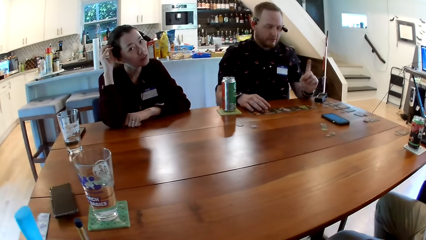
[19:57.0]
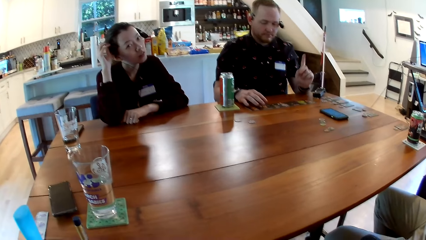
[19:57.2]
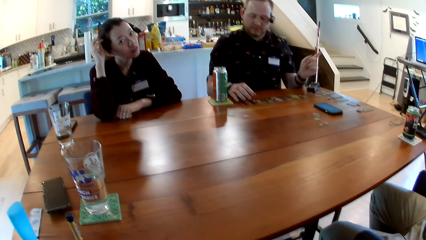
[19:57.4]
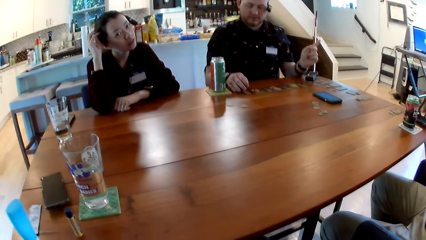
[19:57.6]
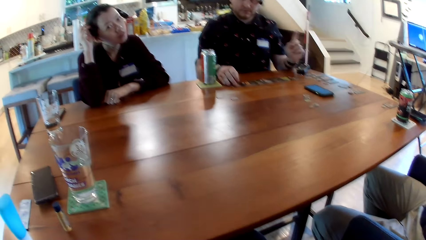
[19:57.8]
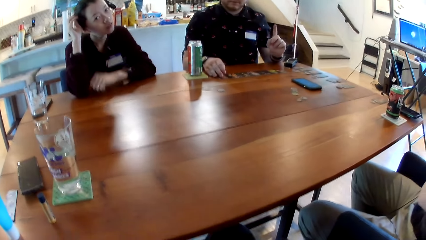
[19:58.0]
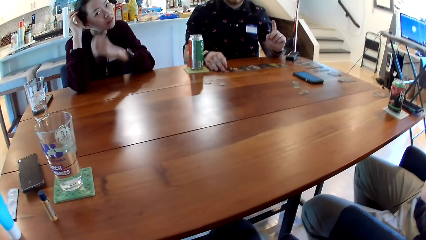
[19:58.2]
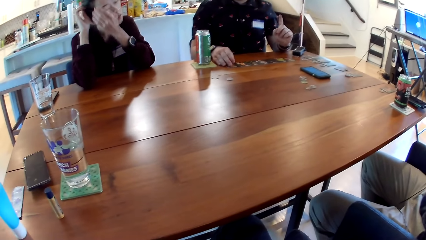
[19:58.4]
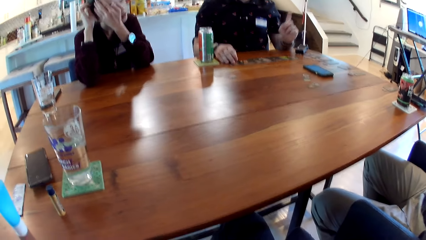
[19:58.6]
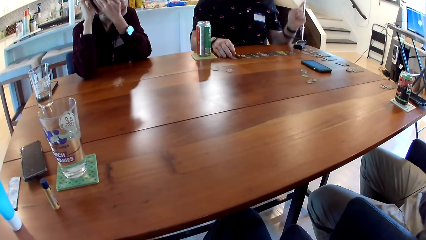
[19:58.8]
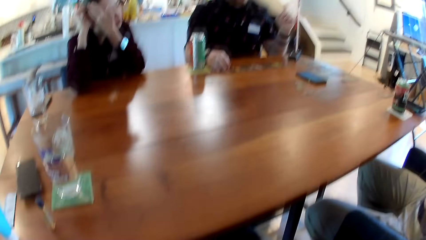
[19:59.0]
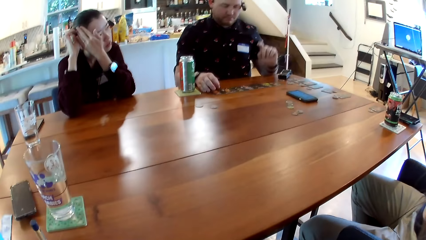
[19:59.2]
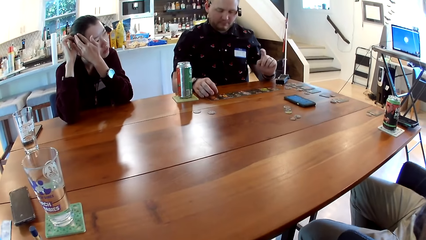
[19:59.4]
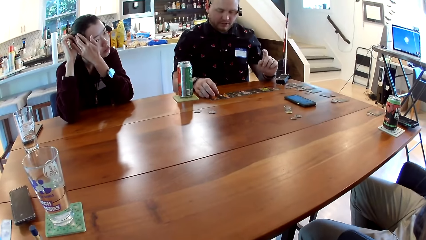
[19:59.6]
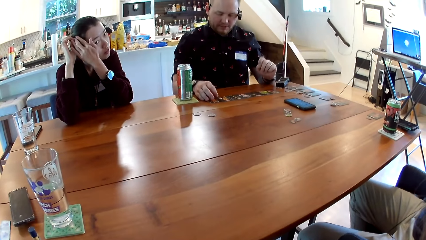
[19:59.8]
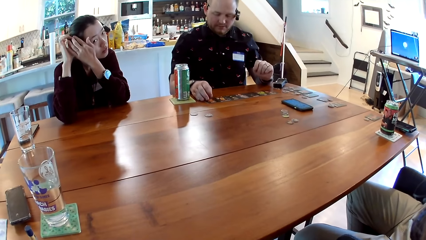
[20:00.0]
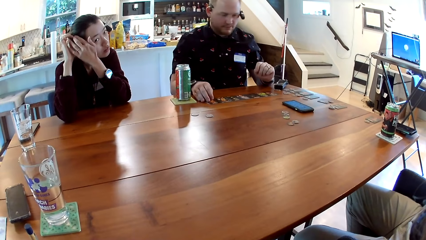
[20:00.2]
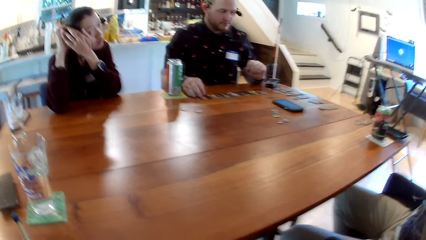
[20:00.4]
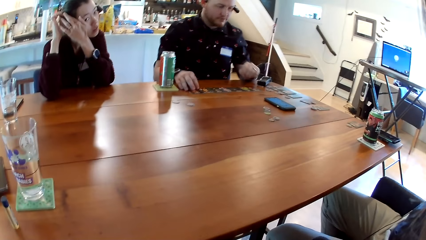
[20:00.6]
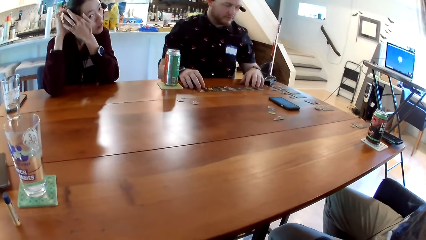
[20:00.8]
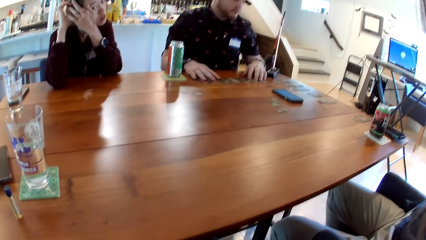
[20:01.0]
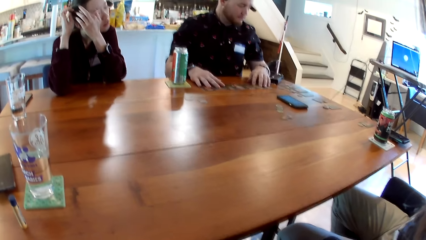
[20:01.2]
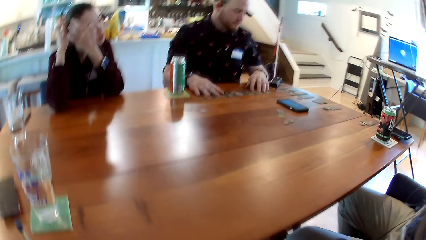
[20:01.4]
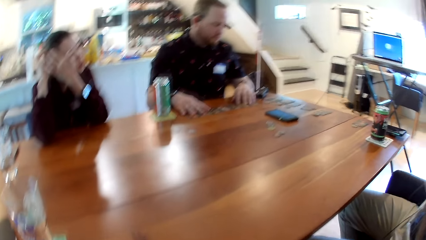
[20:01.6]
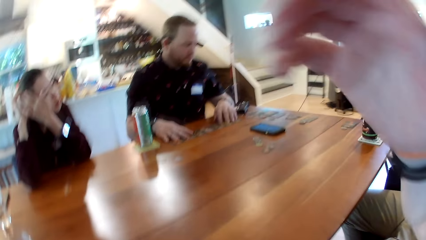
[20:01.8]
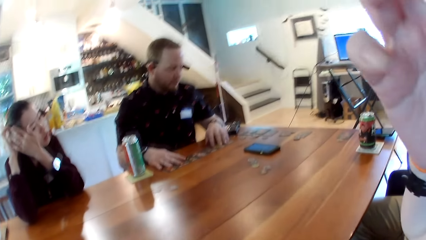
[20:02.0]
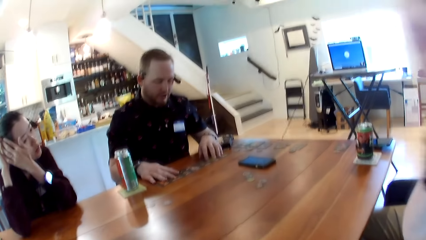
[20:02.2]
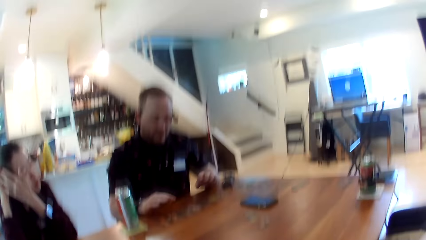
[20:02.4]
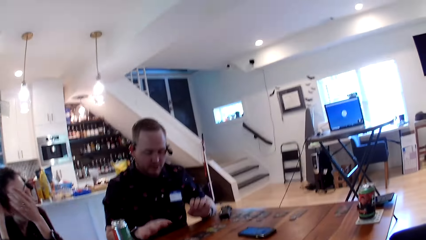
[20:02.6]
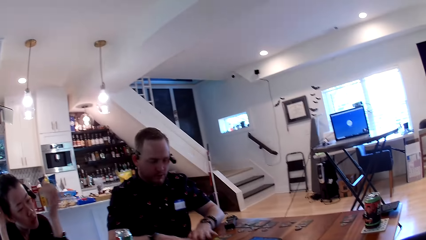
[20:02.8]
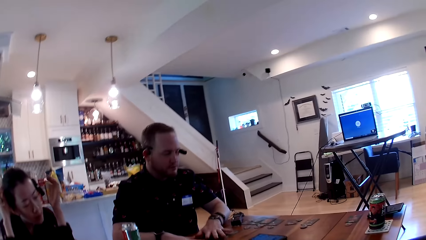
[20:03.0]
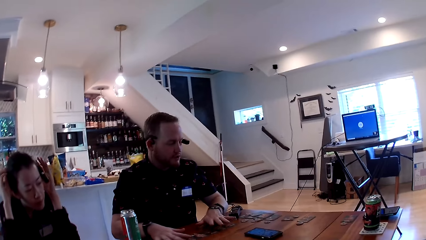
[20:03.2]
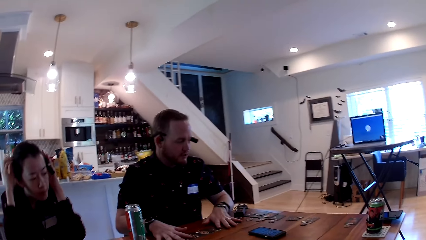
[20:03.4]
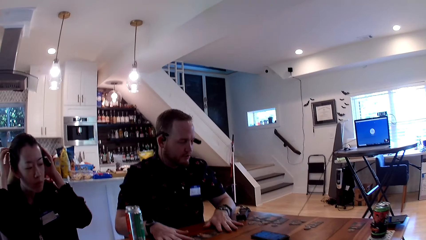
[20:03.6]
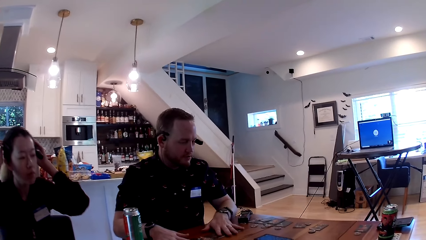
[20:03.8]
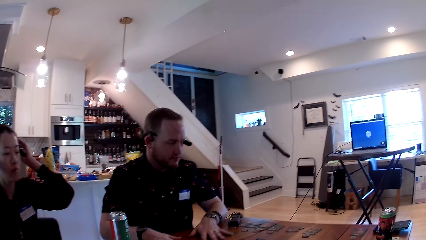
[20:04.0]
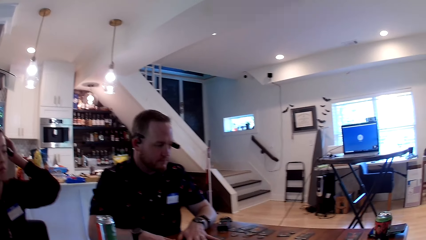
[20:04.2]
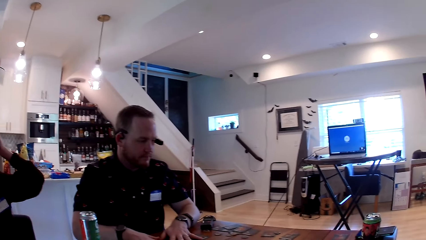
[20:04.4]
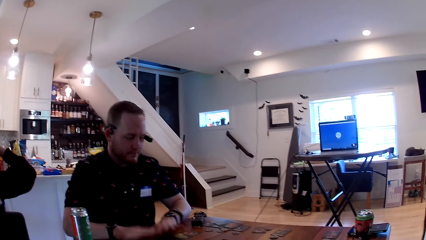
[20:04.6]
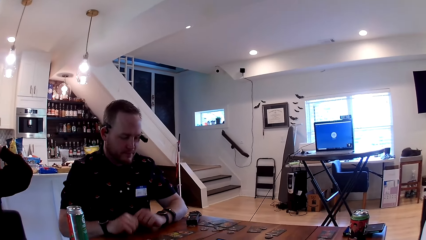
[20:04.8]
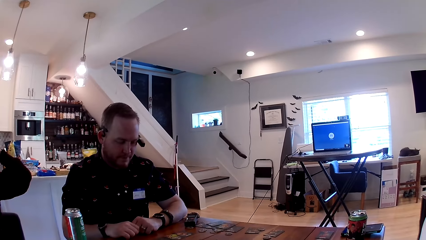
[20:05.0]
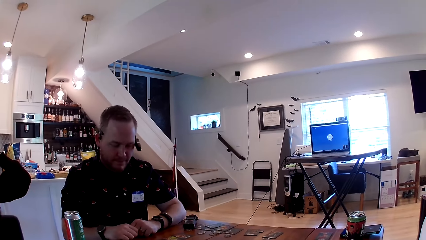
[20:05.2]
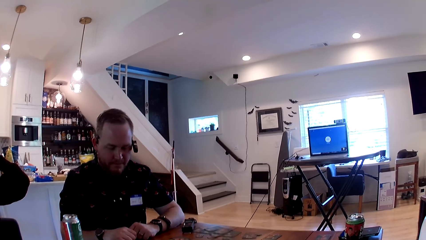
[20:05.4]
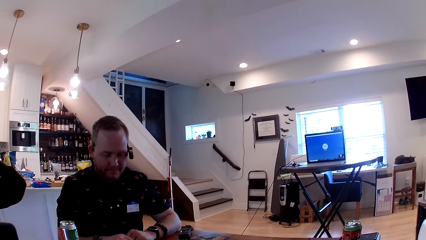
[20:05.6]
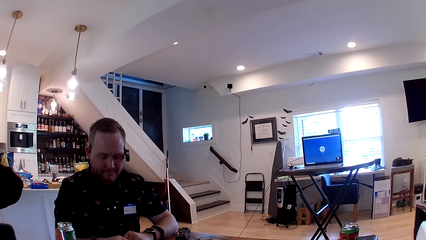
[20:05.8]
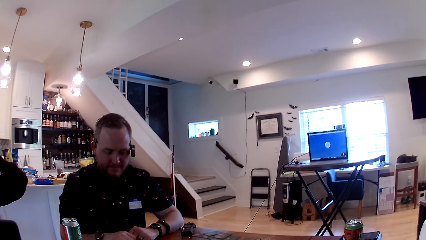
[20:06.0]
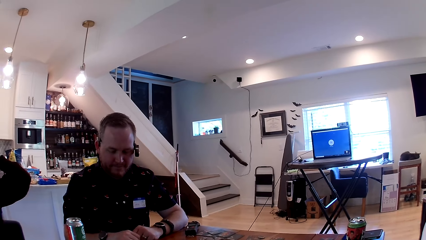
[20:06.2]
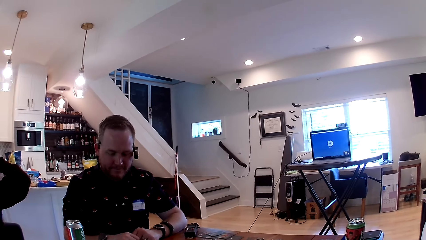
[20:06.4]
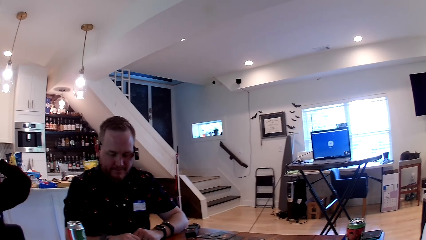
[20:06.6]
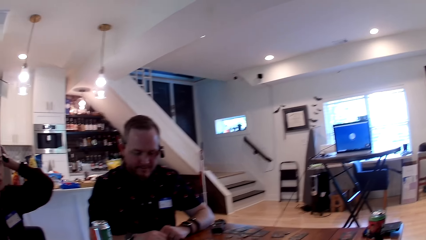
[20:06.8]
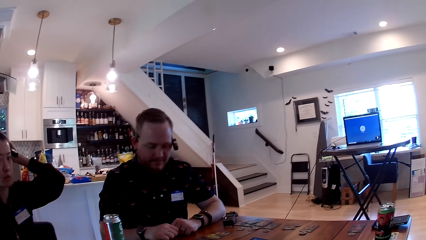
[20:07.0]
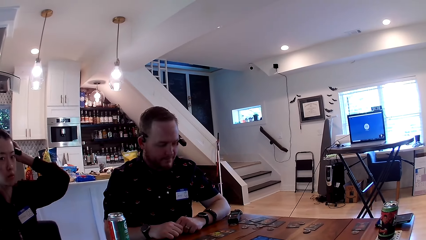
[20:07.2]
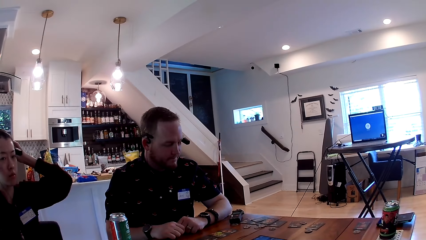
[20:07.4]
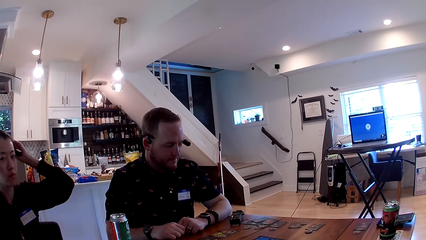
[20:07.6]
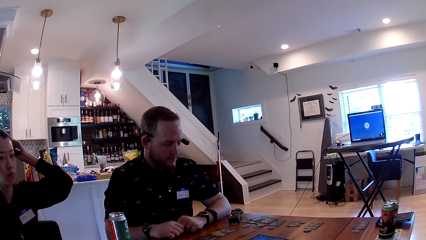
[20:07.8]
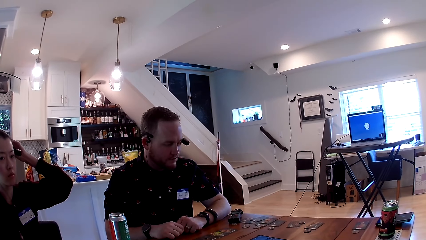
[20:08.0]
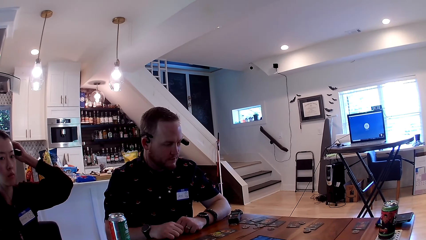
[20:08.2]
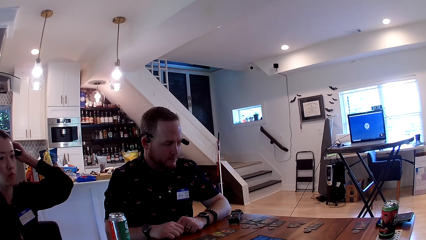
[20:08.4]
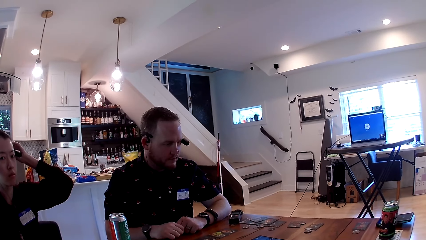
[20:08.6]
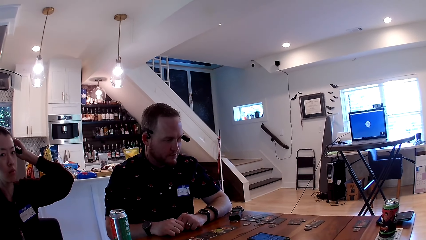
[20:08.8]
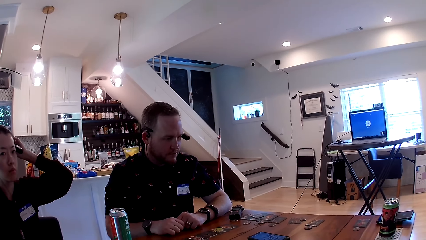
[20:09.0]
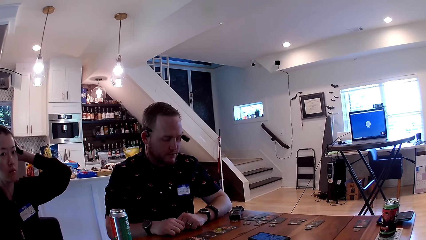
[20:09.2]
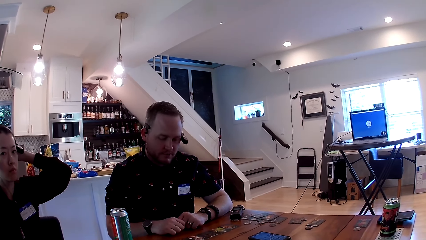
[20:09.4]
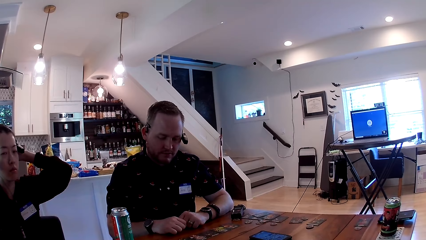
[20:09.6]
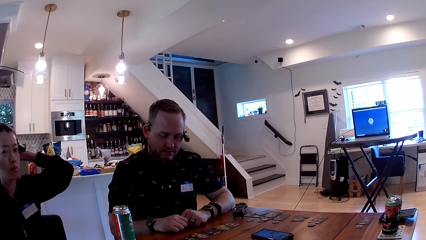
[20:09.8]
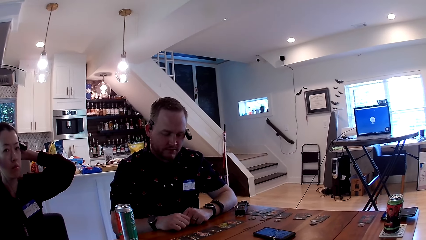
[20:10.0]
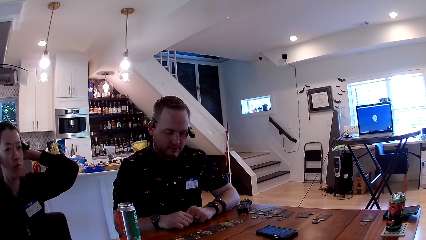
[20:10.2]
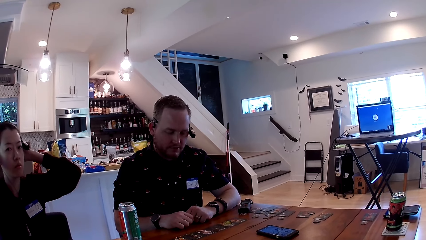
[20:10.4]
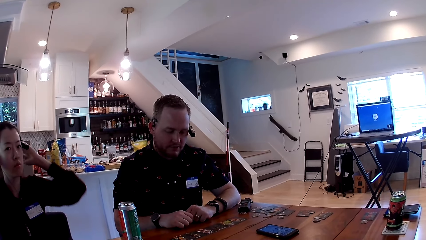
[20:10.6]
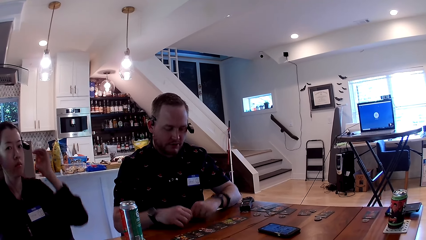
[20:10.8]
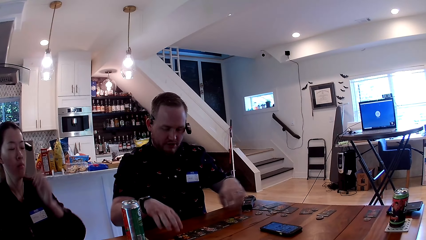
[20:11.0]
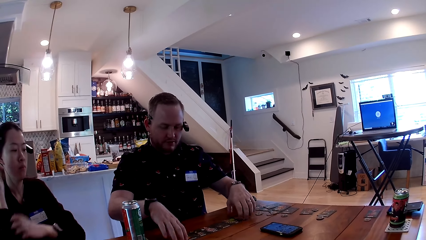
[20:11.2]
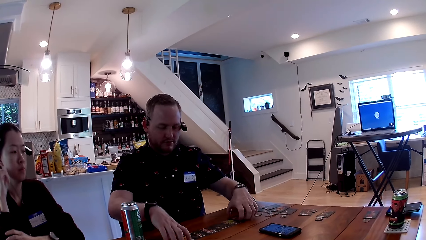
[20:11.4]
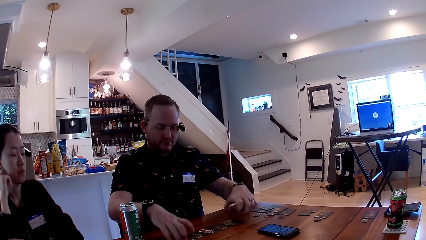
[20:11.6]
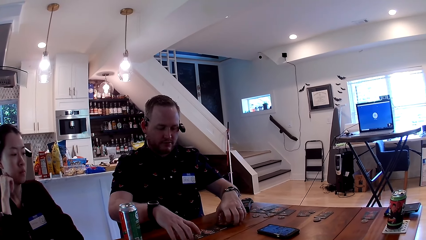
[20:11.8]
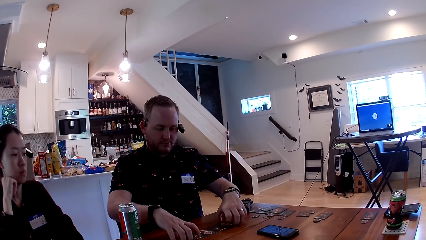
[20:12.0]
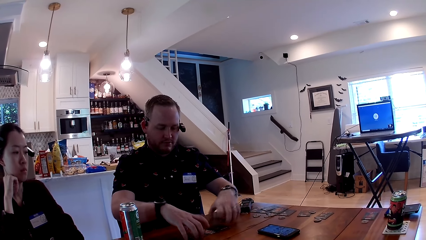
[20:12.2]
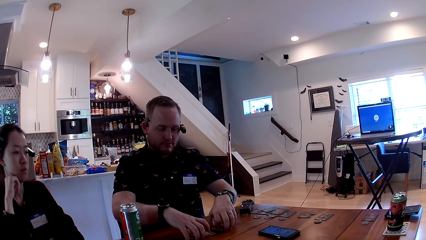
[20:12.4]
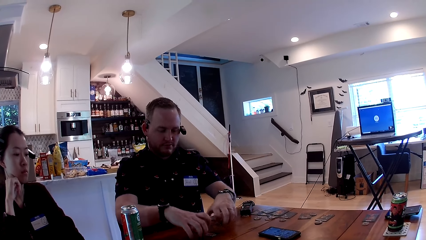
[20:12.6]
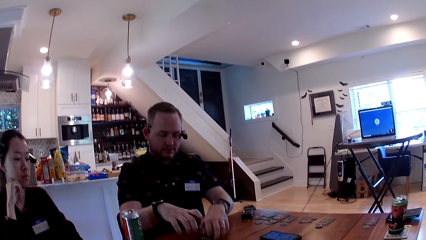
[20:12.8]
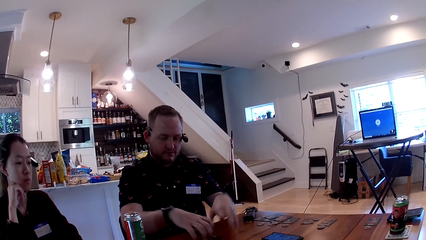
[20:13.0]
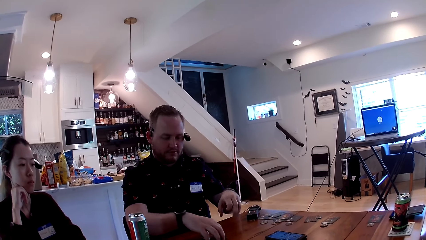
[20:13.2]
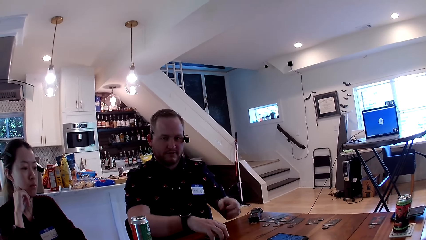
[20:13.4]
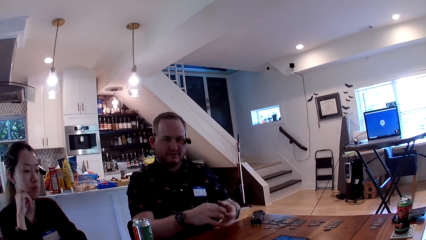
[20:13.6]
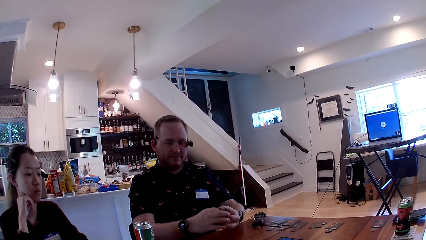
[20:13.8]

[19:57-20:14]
The man wiggles his left index finger. The camera wearer moves her right hand towards her head. The man talks to everyone. The camera wearer converses with the man. The man stacks the cards on the table with both hands.
